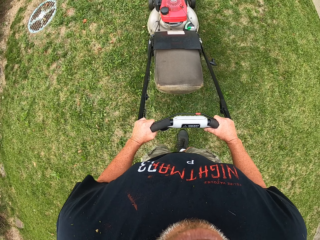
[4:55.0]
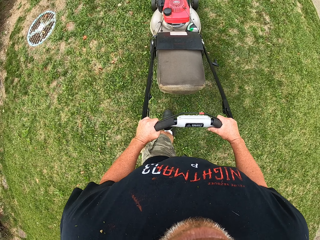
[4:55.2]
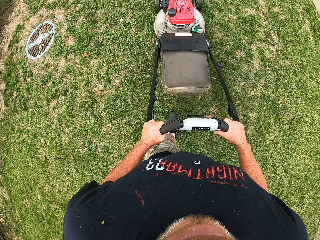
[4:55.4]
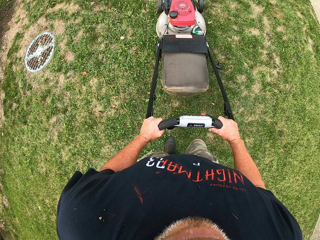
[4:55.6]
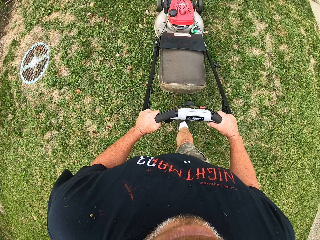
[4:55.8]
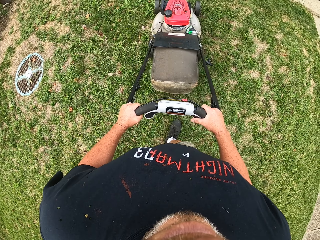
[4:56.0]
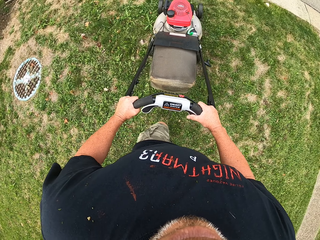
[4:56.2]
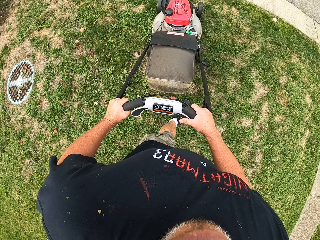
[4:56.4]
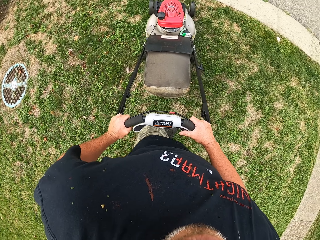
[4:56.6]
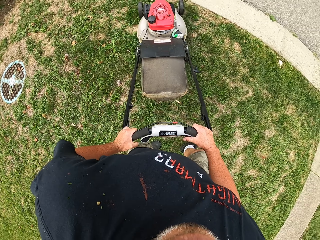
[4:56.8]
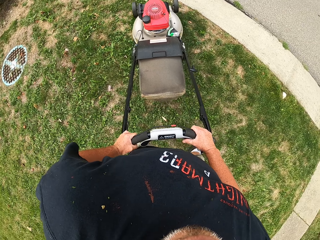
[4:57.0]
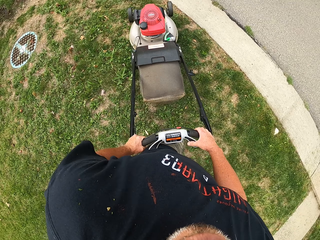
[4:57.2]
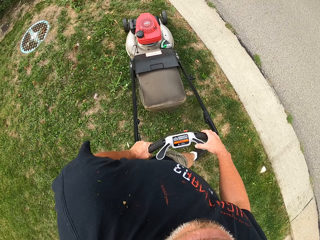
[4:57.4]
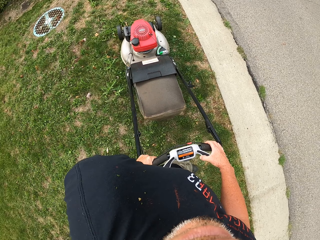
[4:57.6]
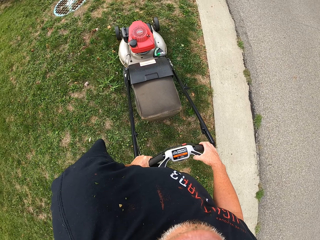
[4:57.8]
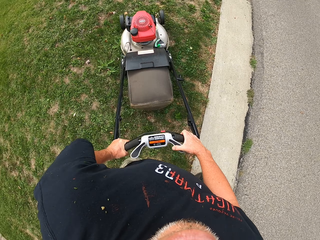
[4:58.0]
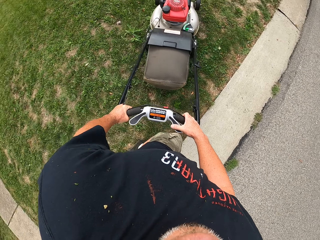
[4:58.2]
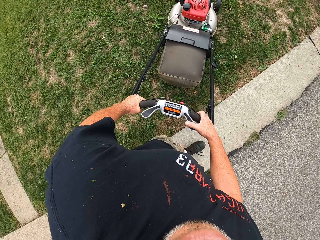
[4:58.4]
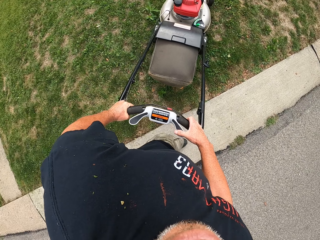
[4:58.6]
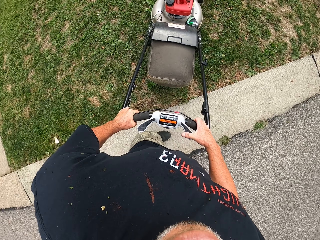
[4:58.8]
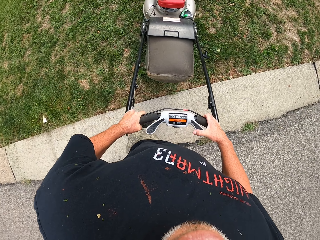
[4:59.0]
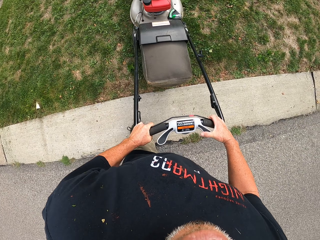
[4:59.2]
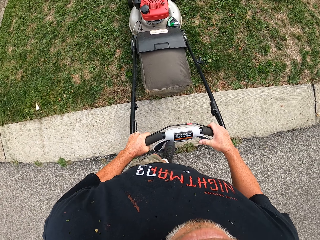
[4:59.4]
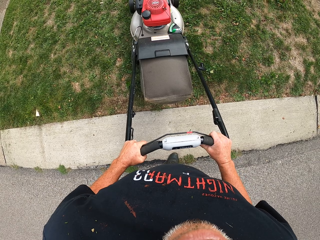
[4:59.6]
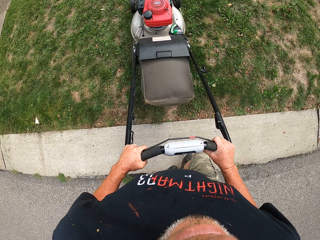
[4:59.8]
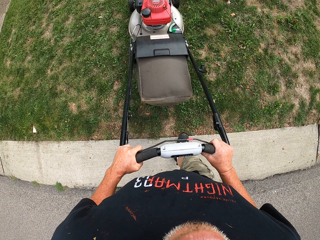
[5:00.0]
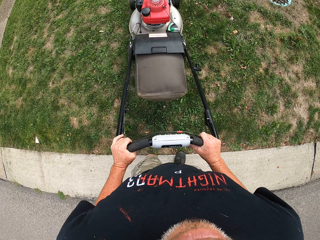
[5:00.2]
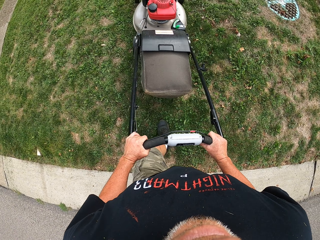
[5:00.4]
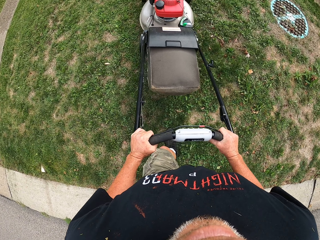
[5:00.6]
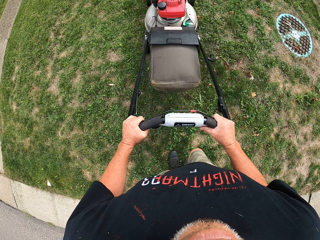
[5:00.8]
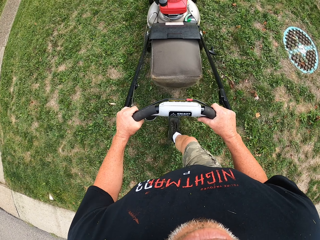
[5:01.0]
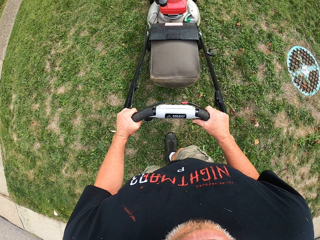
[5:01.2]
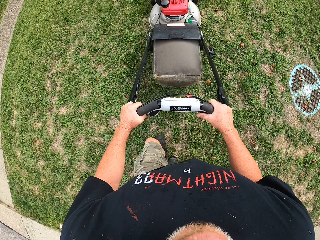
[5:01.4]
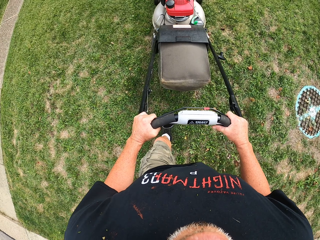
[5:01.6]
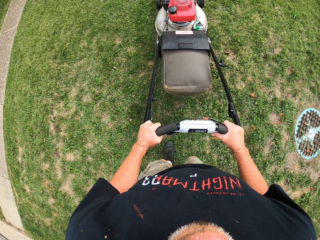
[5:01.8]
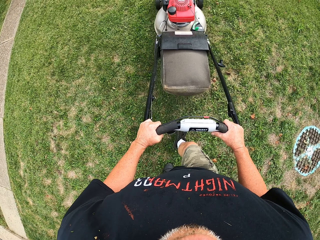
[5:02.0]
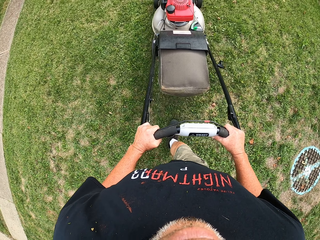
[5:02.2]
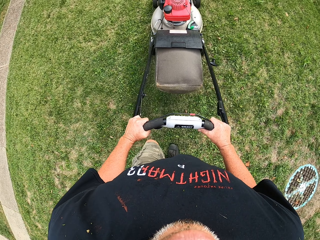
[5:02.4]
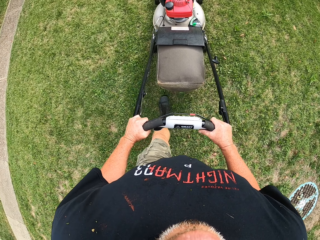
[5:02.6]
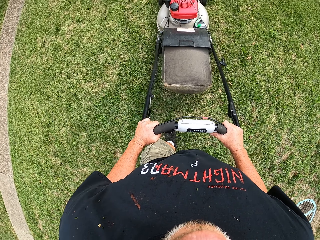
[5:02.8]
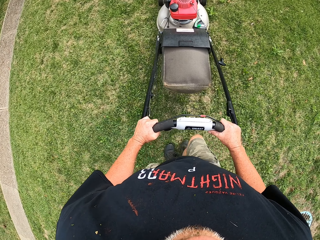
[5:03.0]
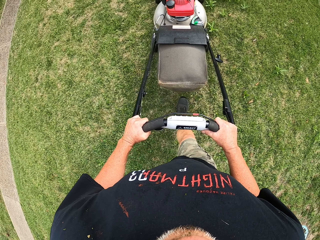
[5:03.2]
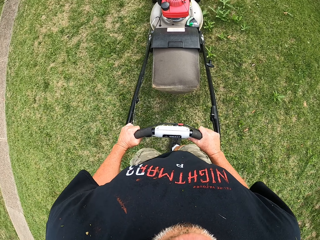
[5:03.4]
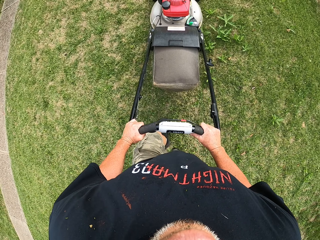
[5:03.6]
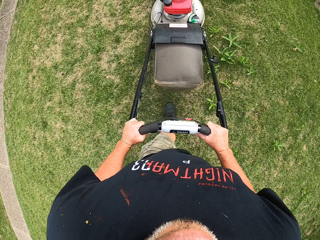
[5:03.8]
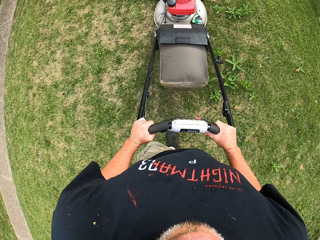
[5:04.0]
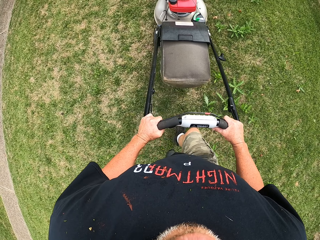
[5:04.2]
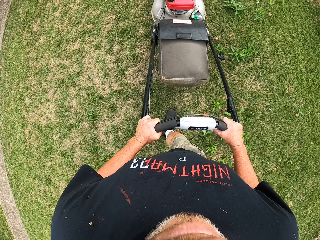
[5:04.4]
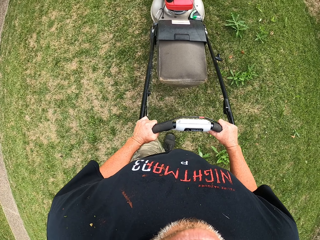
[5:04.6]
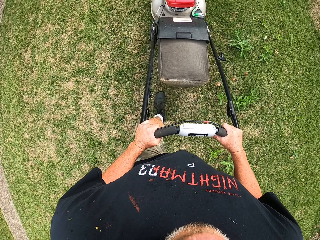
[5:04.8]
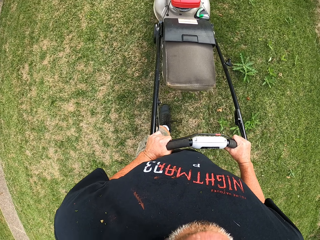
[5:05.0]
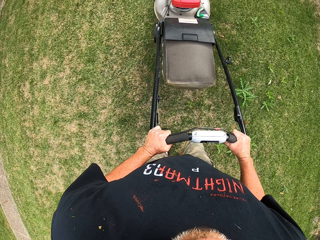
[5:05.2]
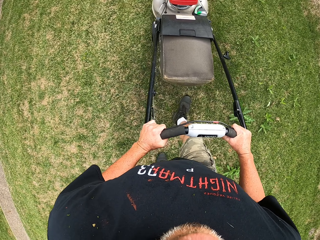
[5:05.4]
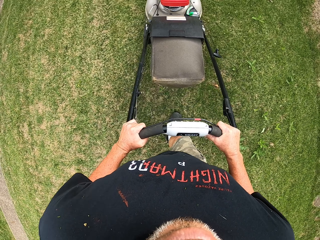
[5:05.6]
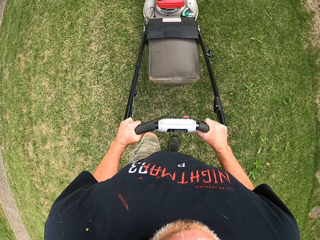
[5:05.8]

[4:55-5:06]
The camera wearer makes a U turn. They cut the grass with a lawn mower.

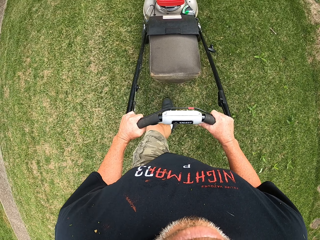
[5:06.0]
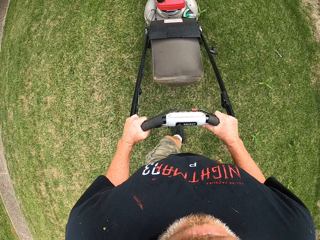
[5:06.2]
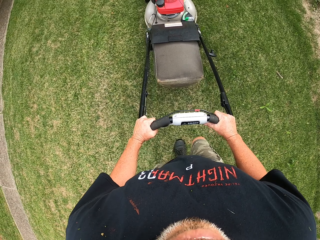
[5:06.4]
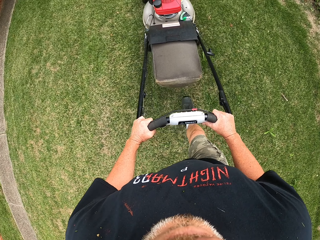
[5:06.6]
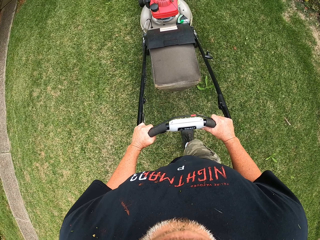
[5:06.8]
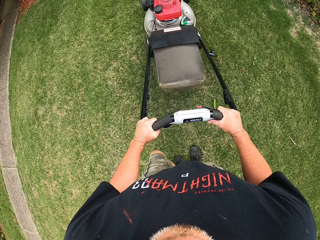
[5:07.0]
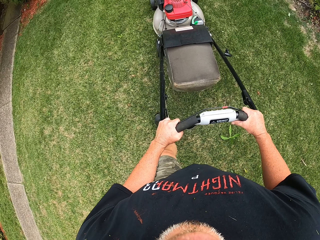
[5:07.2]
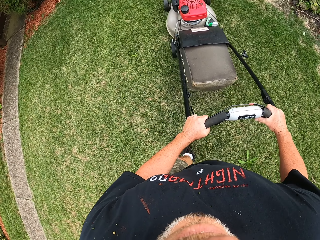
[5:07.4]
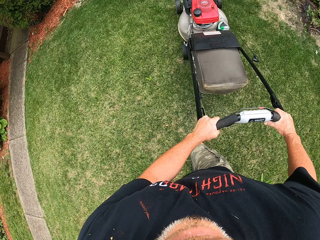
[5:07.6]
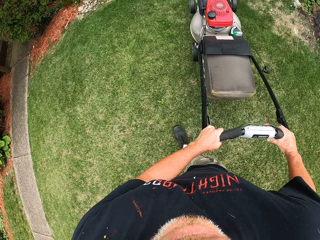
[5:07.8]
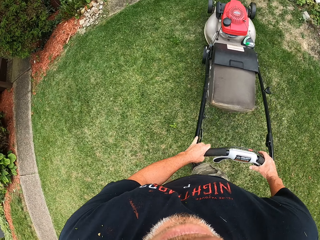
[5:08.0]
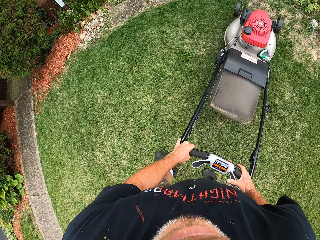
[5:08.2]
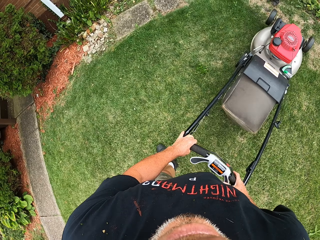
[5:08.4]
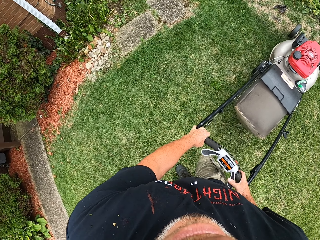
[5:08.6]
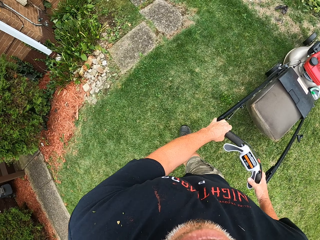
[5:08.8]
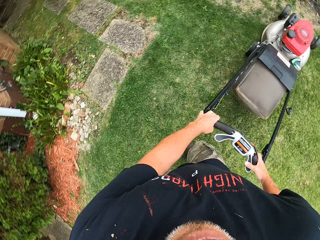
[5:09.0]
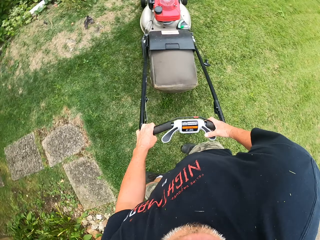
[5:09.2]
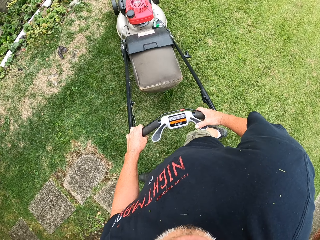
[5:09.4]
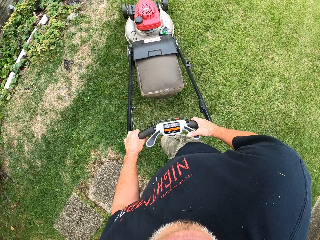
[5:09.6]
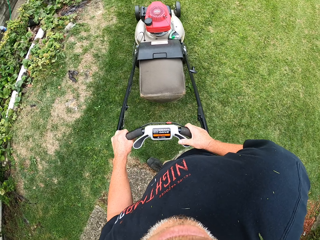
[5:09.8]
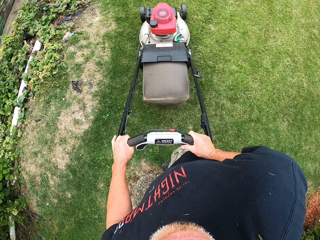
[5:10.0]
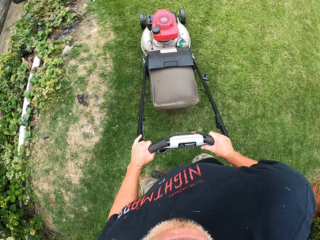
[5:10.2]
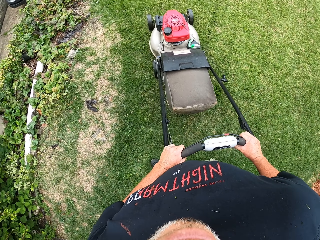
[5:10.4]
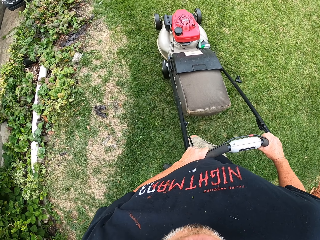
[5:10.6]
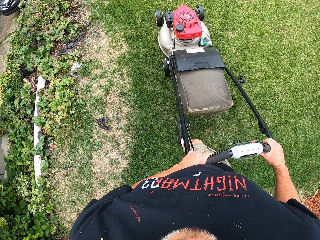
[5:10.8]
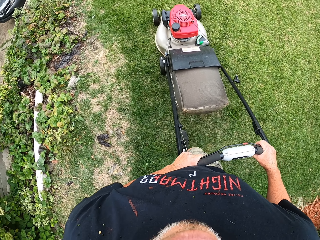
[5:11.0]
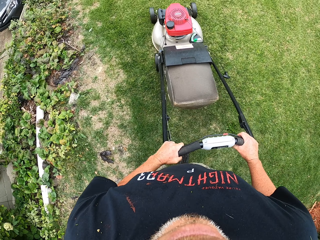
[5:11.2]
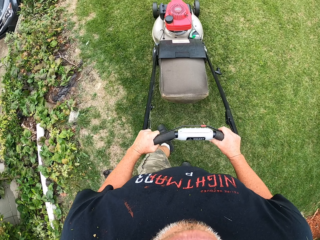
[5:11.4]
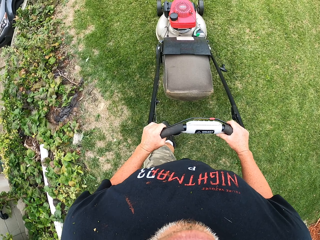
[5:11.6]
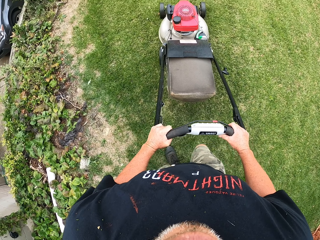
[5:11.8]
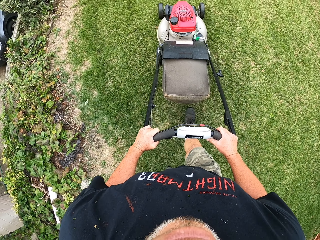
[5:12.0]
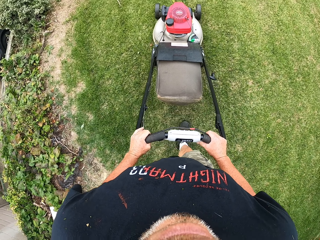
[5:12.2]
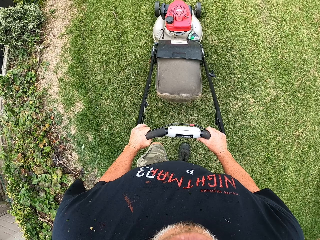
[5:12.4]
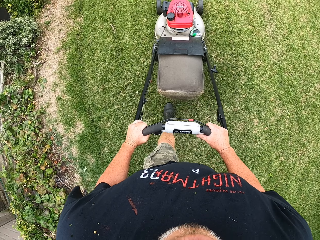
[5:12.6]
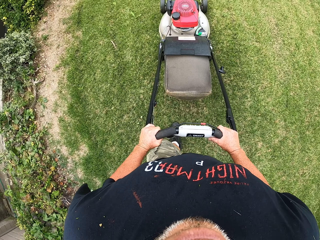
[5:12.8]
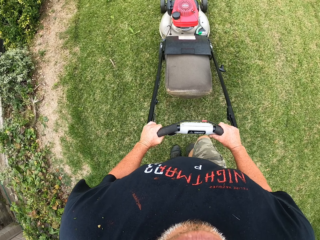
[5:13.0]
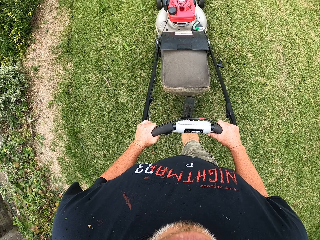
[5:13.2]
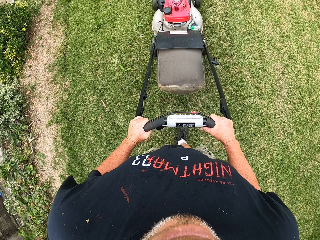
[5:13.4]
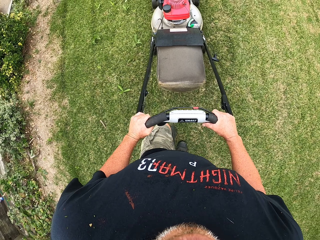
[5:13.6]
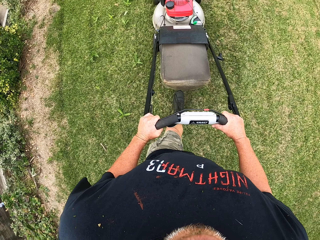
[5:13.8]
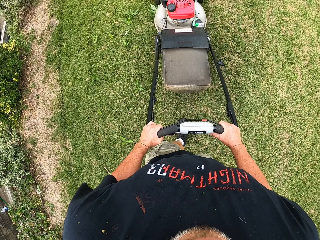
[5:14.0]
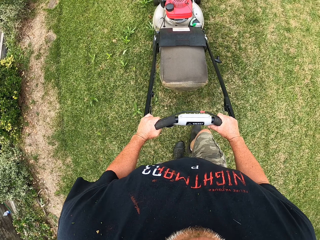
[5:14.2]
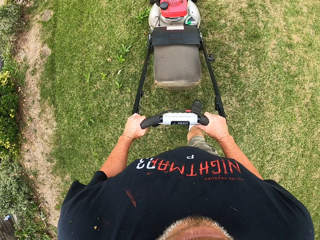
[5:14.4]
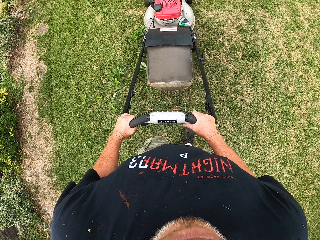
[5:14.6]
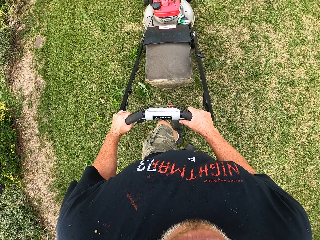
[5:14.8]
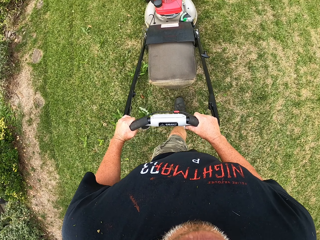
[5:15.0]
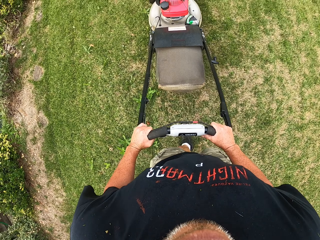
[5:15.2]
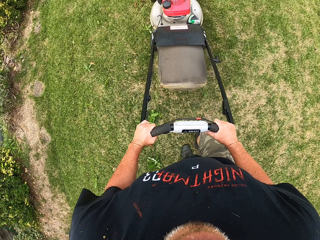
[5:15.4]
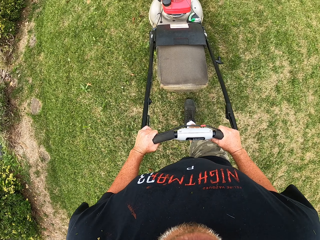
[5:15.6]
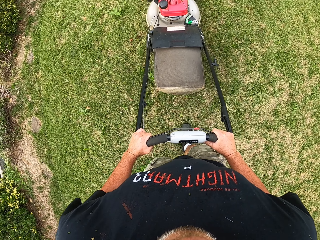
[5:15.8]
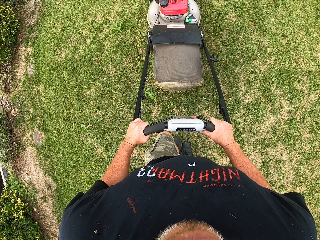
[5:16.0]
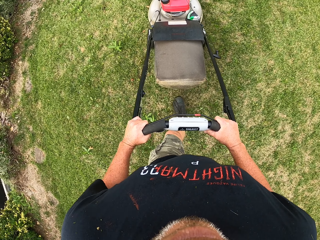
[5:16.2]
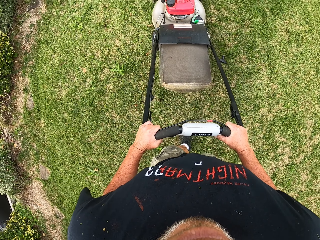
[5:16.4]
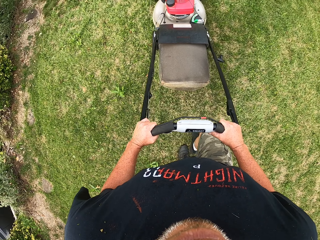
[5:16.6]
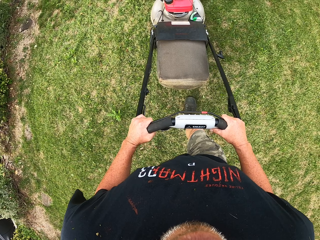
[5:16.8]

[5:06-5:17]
The camera wearer makes a U turn. They cut the grass with a lawn mower.
